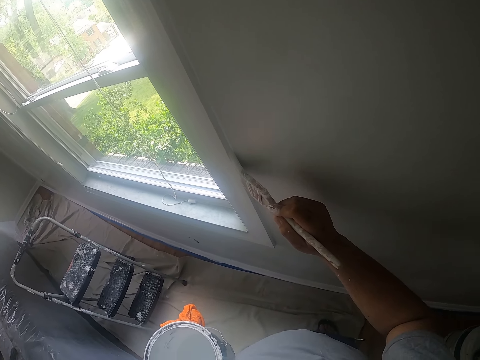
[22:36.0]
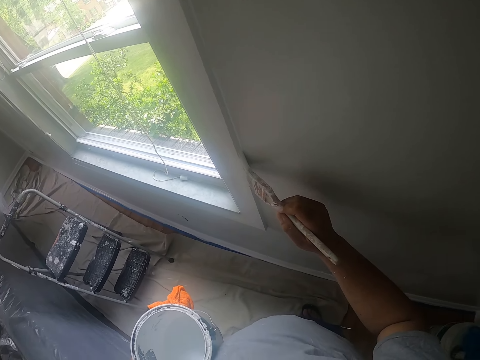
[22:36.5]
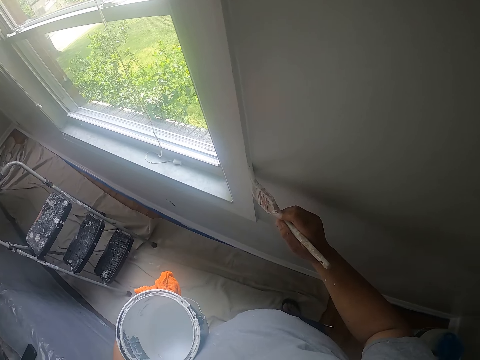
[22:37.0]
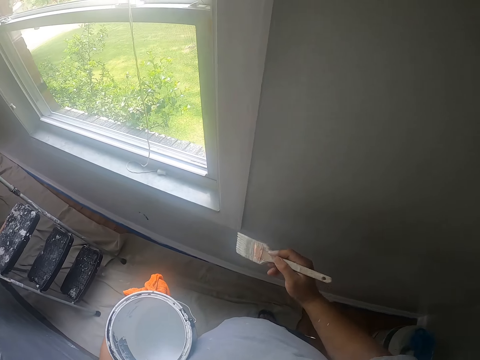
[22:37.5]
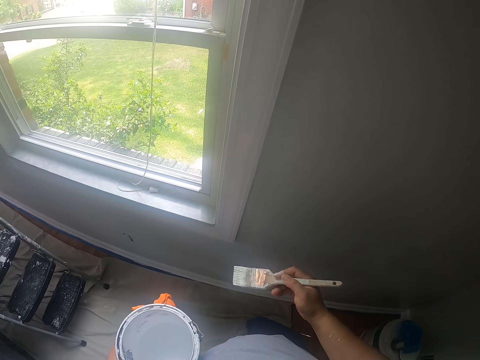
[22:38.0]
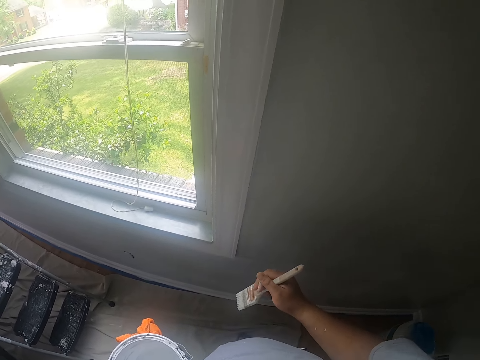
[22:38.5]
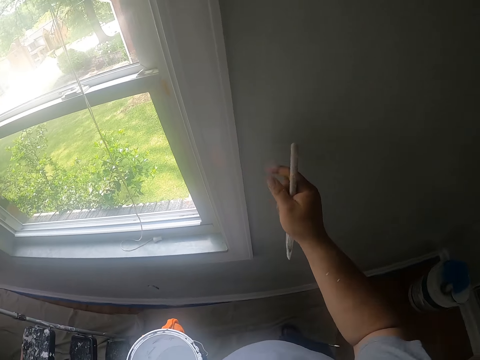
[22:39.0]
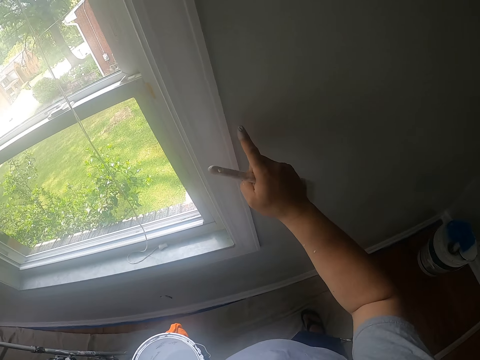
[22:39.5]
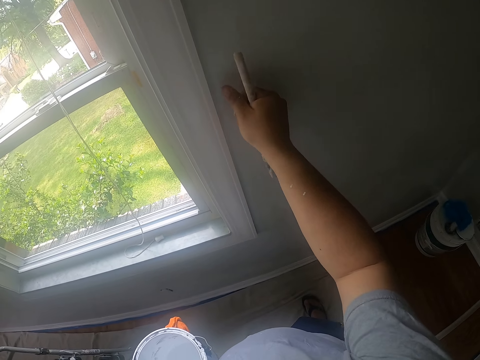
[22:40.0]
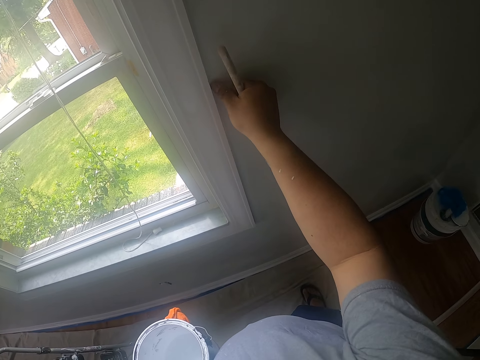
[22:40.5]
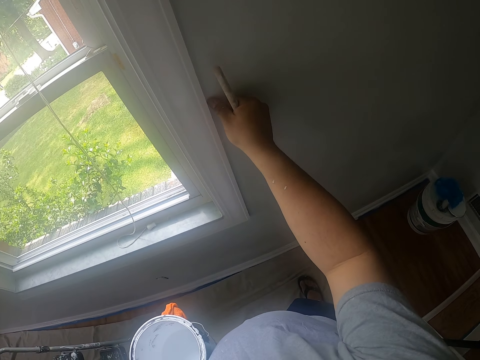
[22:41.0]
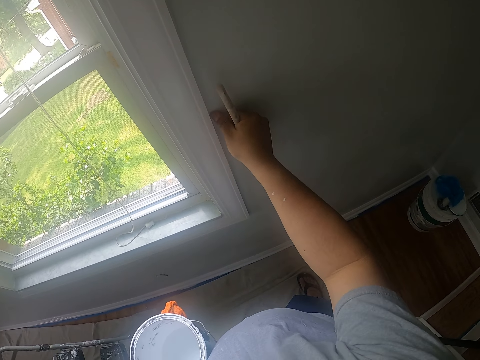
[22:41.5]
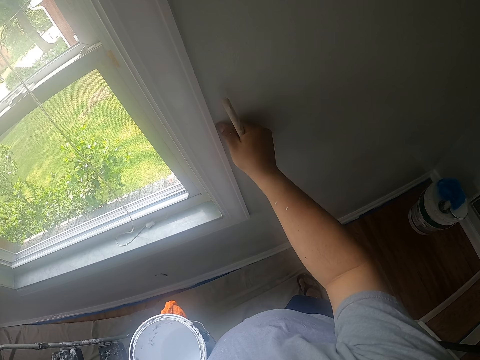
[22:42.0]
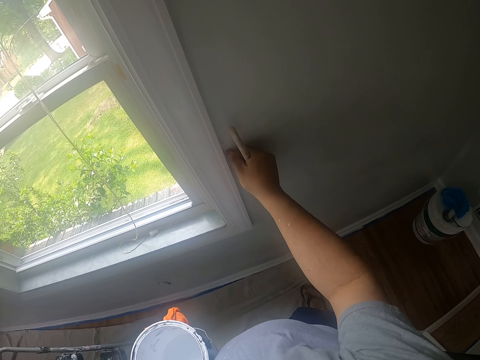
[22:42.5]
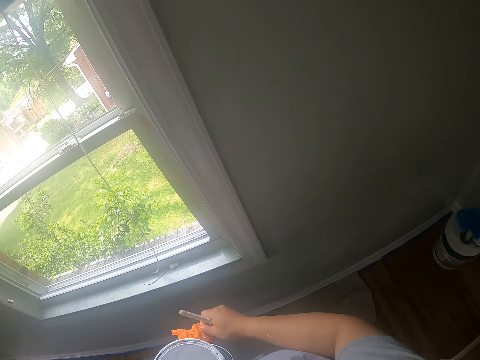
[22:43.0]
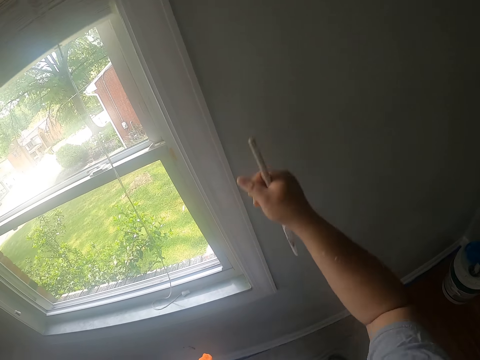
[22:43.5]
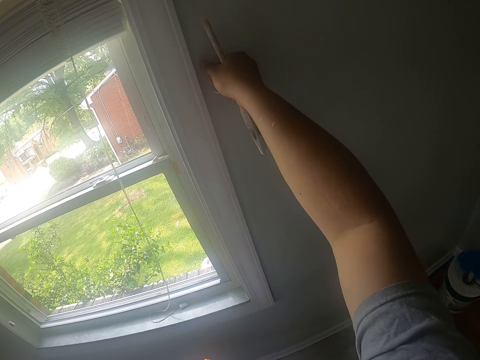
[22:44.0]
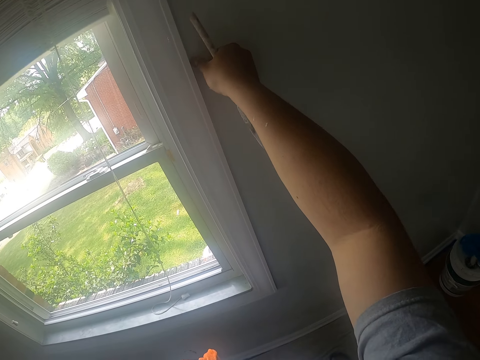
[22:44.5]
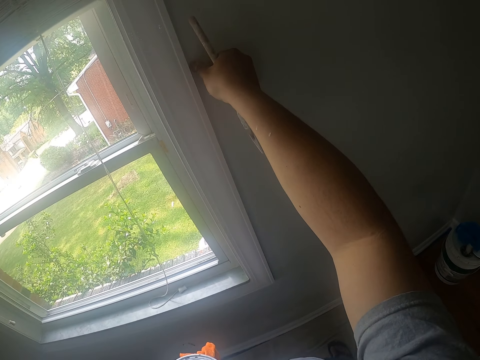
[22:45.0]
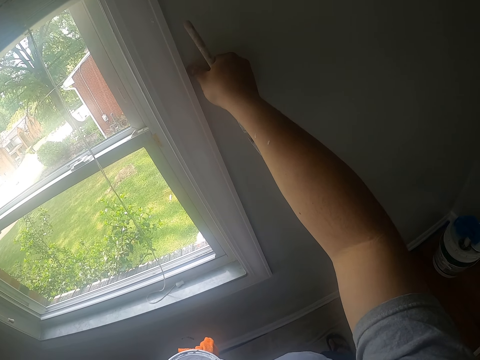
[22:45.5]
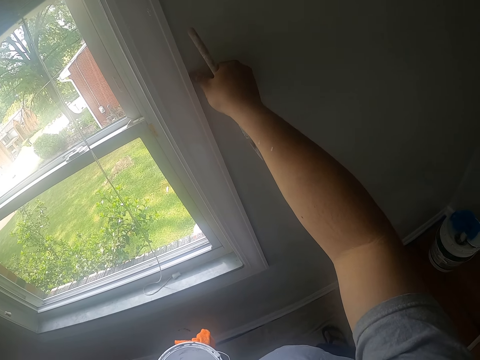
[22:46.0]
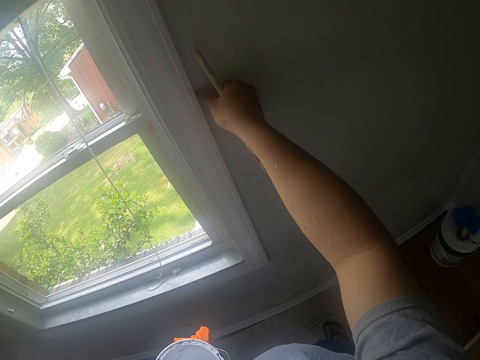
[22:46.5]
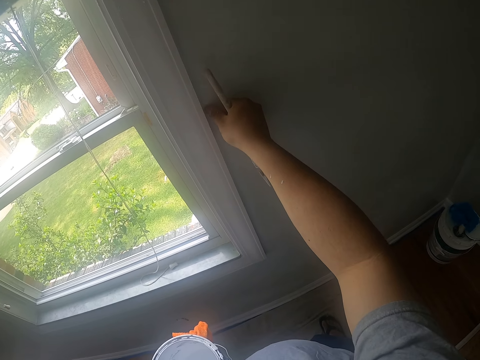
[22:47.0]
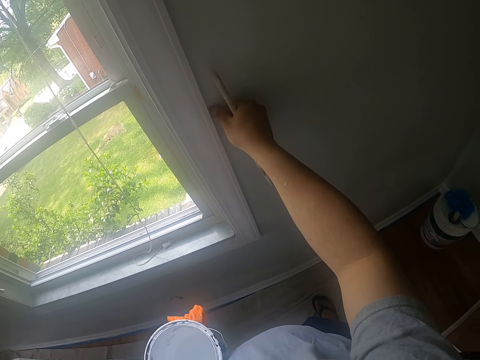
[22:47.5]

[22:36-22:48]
The camera wearer shakes the paint brush. He cleans paint off the window frame with his right hand. He cleans his right hand with the cloth in his left hand. He cleans paint off the window frame with his right hand again.

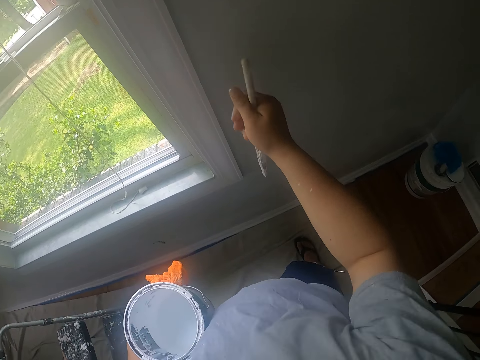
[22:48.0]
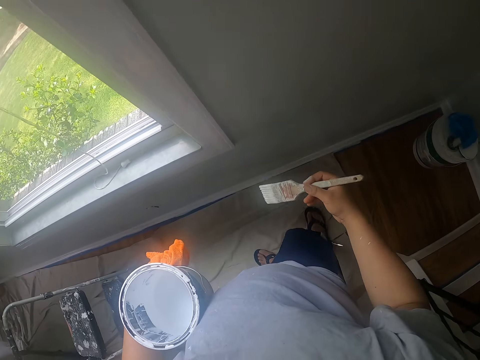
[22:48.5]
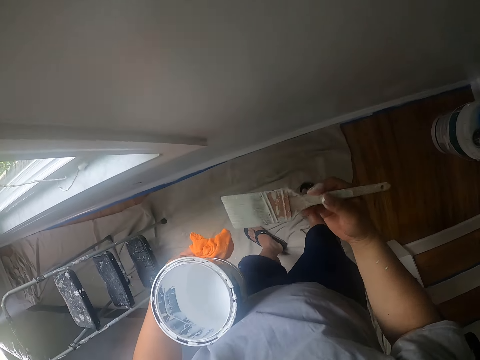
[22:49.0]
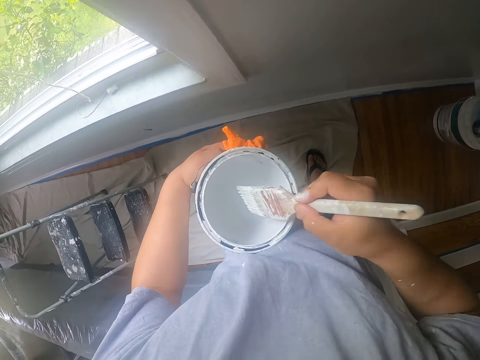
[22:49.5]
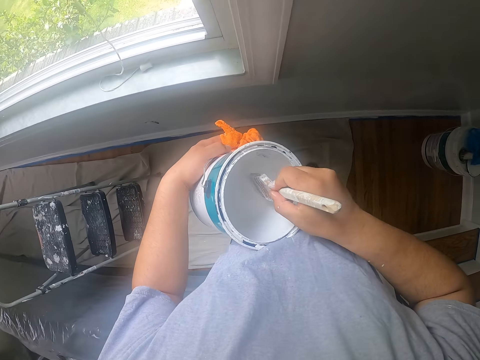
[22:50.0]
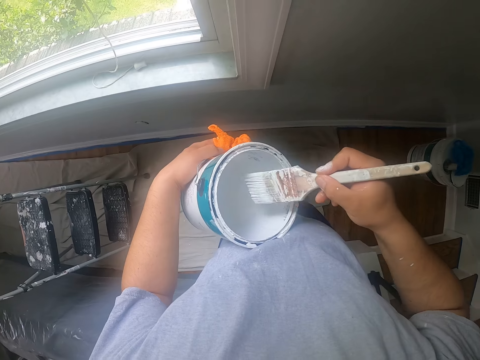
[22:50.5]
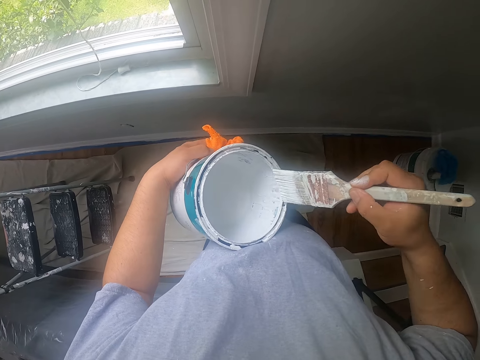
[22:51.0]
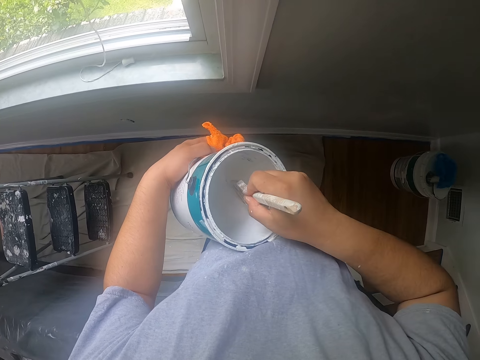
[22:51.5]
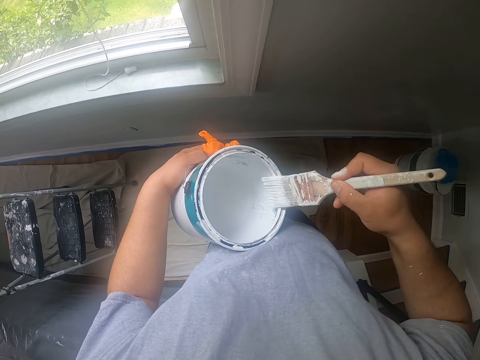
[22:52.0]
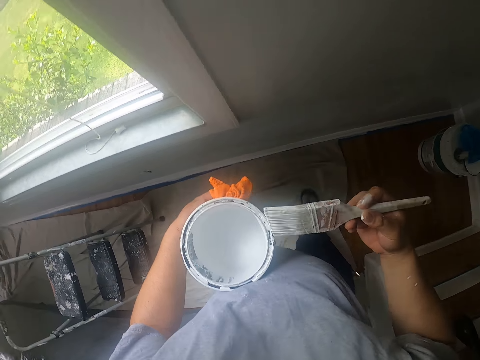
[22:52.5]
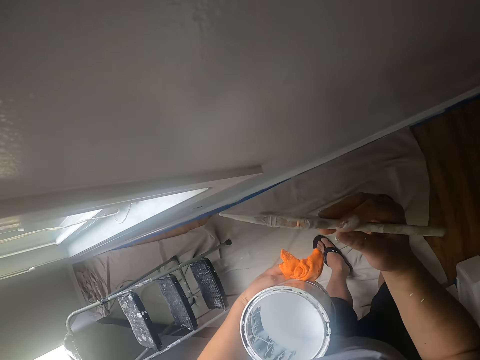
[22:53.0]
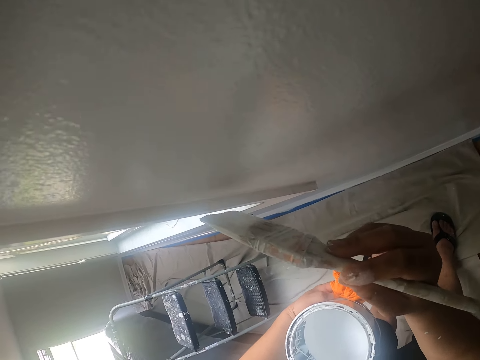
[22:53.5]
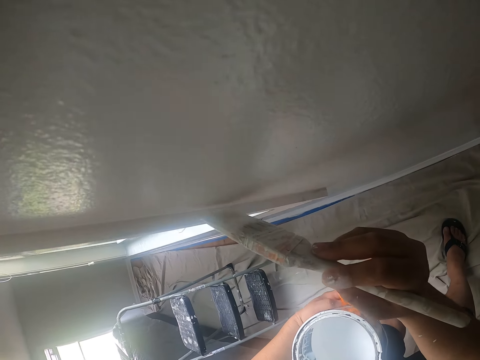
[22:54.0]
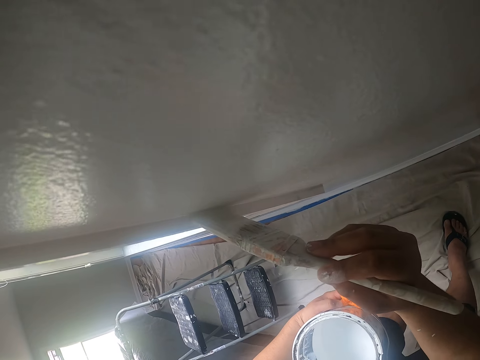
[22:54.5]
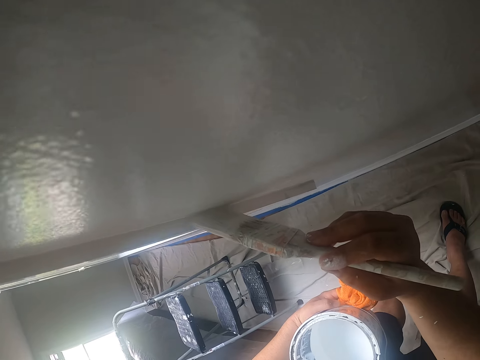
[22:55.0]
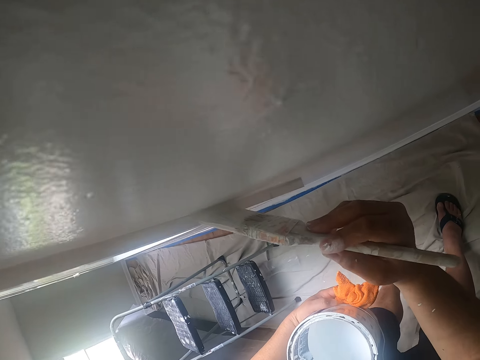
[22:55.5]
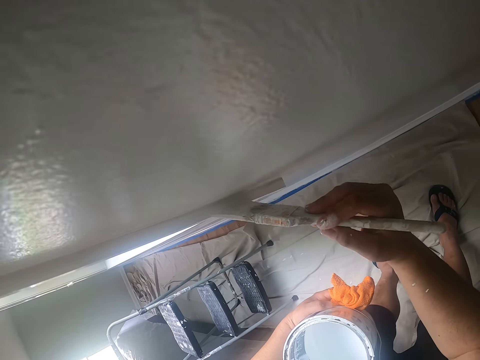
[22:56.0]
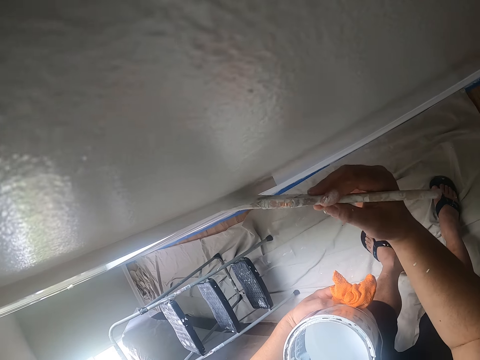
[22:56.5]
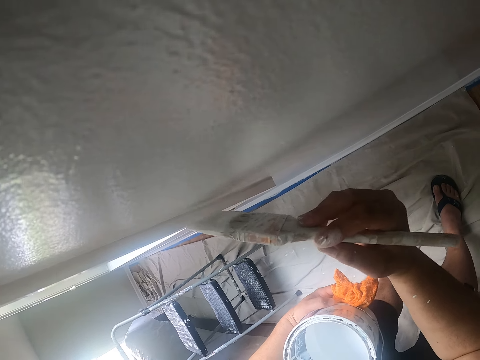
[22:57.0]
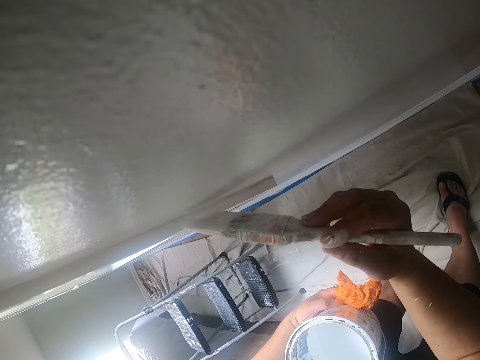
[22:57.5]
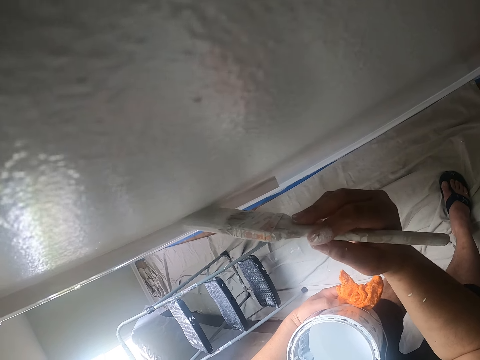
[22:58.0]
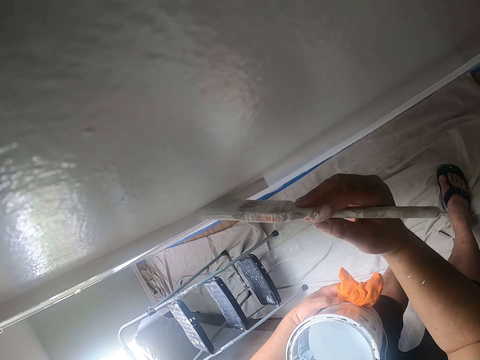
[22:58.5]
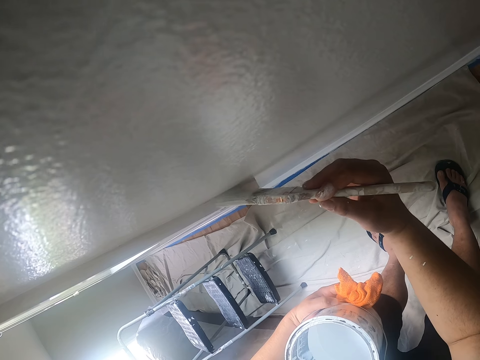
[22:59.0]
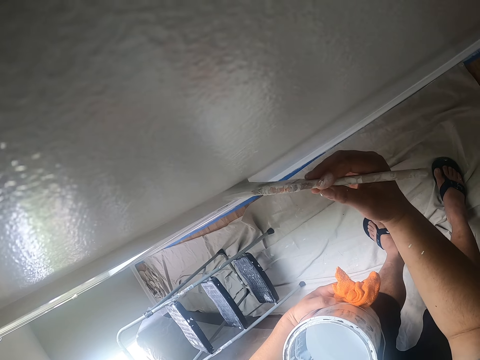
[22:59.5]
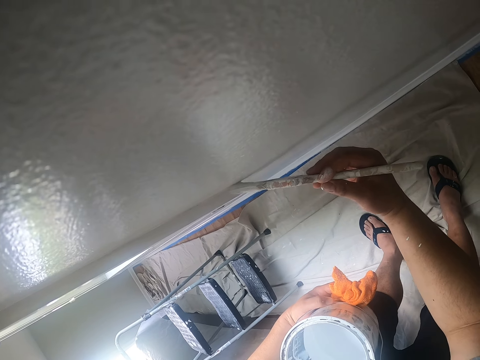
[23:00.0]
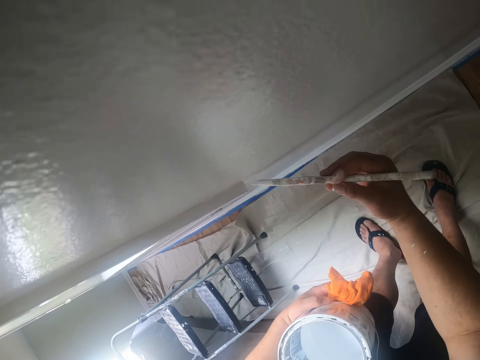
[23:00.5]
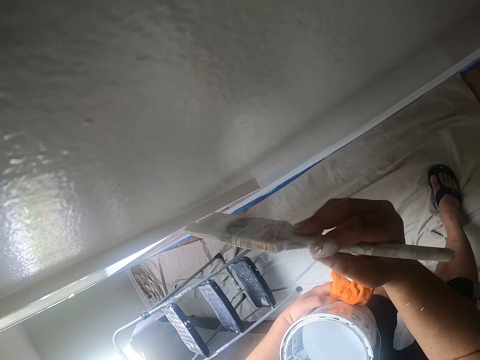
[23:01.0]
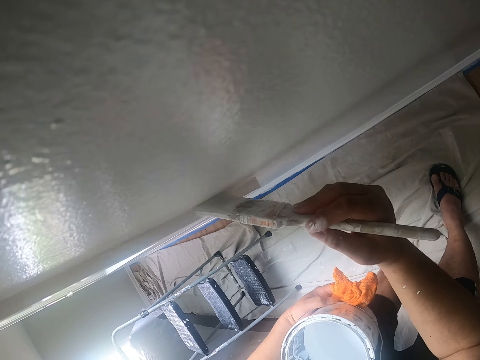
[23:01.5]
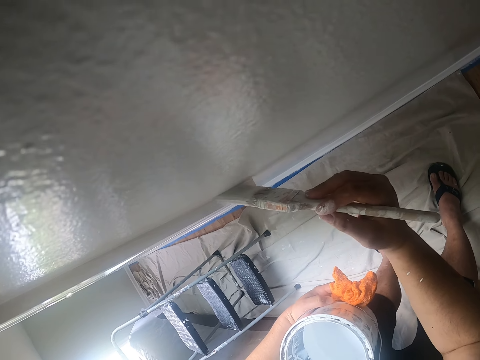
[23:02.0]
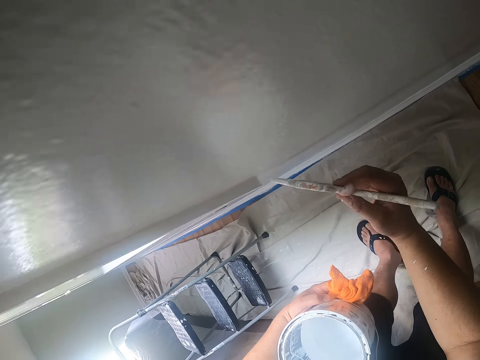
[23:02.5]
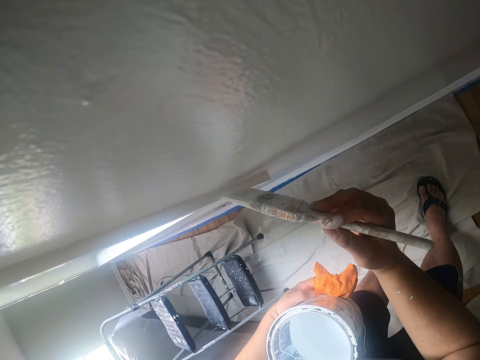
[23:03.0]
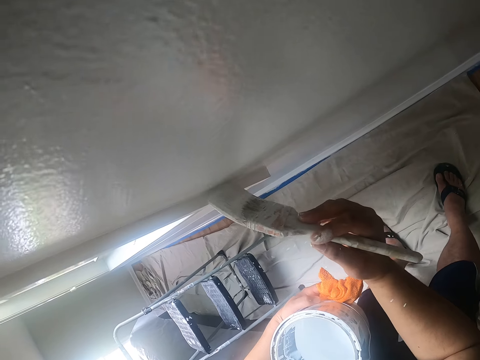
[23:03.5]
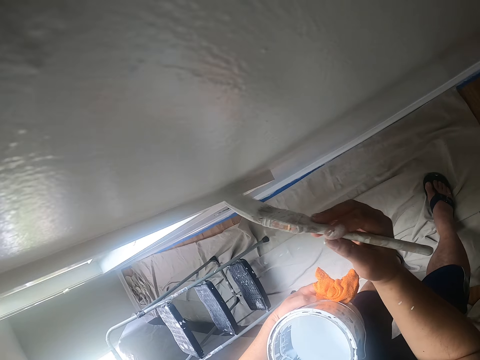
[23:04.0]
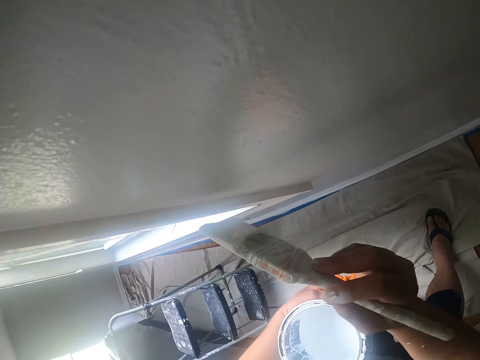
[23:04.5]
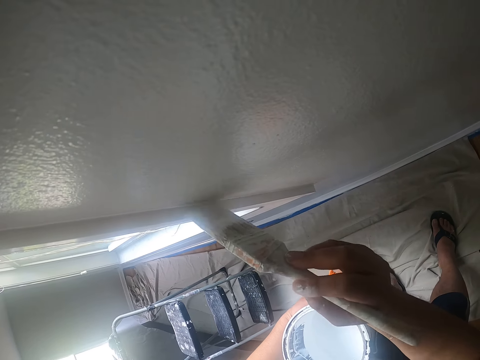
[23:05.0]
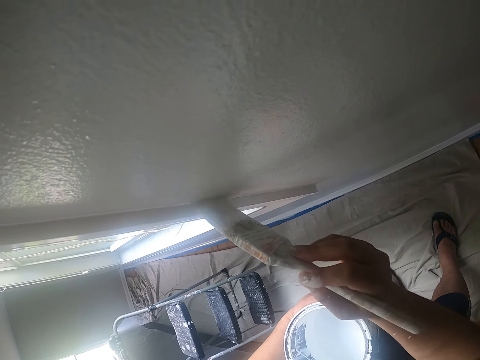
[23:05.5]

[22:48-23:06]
The camera wearer dips the paintbrush into a can of paint with his right hand. He cleans off paint on the paintbrush with the edge of the can. He dips the paintbrush into the can of paint with his right hand again. He cleans off paint on the paintbrush with the edge of the can again. He paints the window frame with the paintbrush in his right hand.
